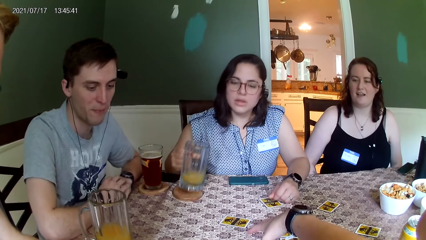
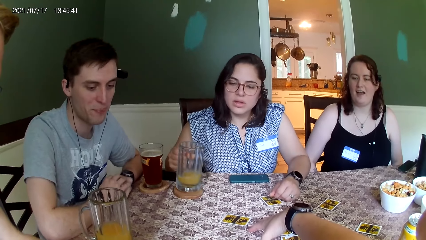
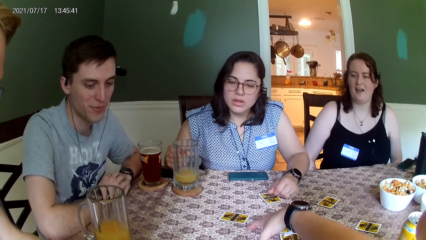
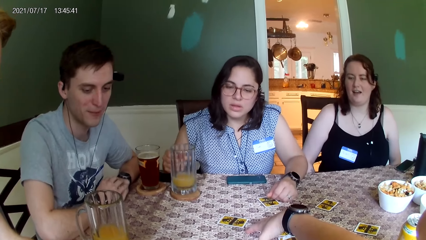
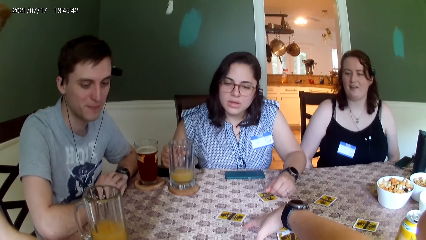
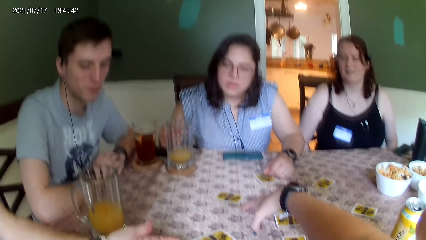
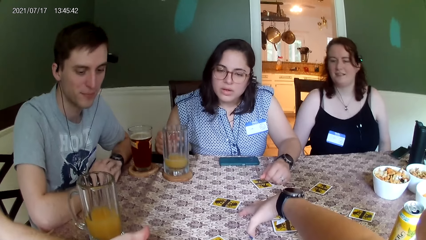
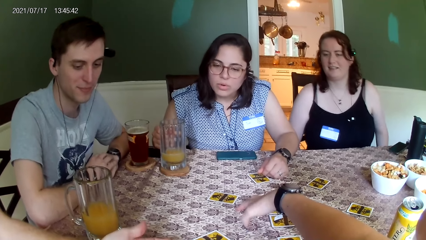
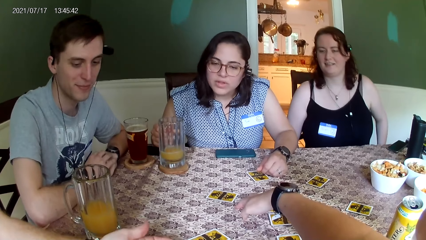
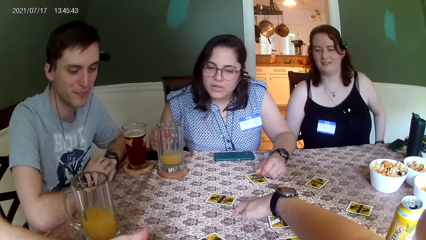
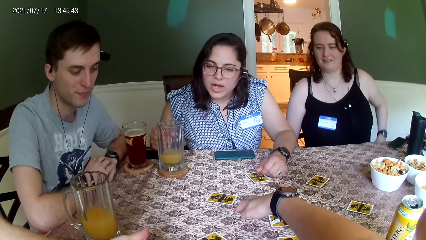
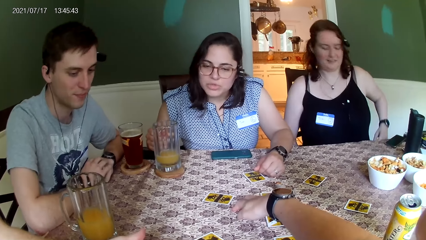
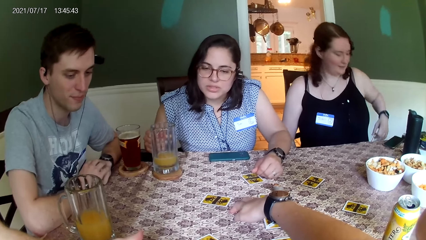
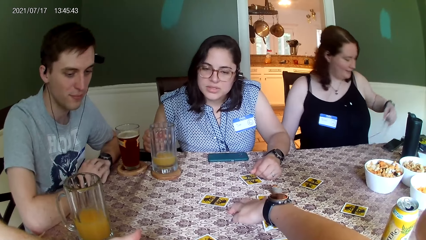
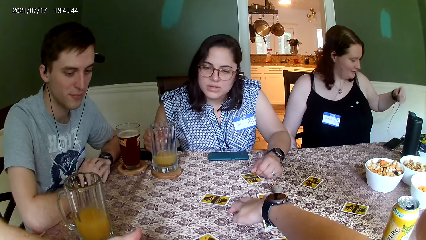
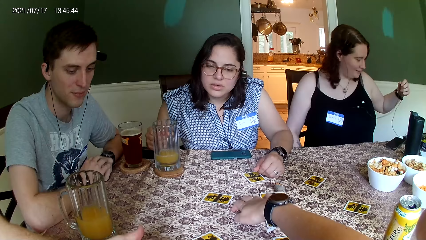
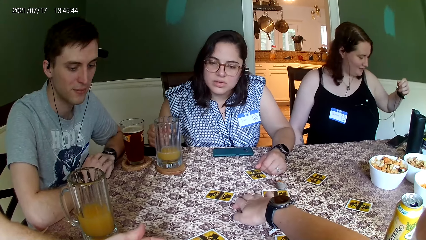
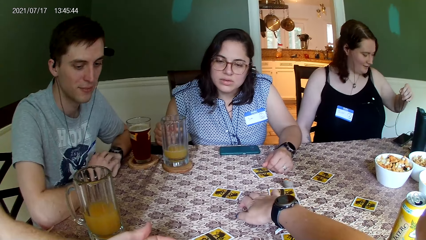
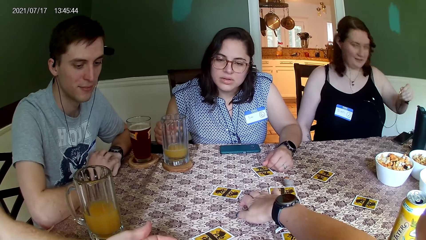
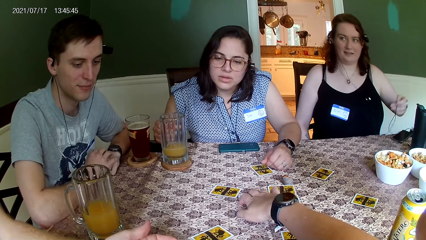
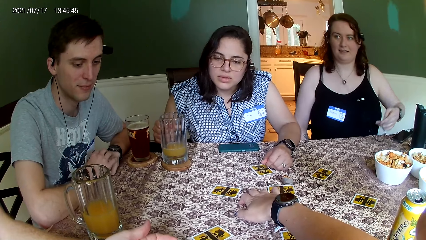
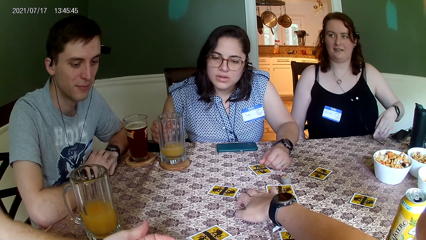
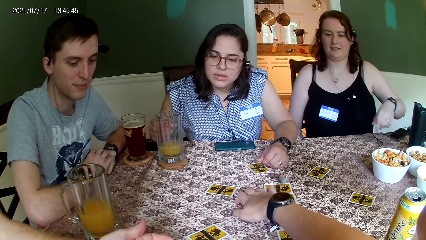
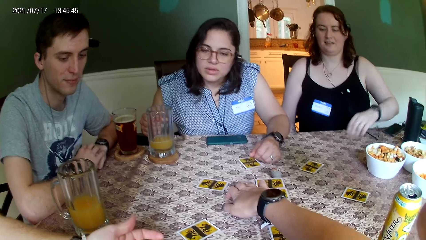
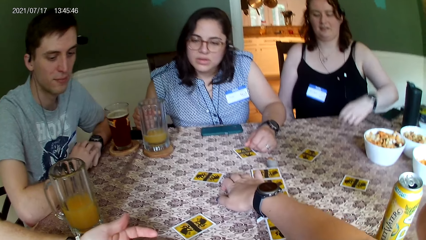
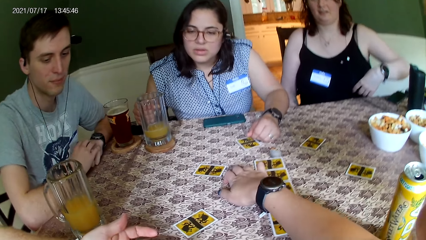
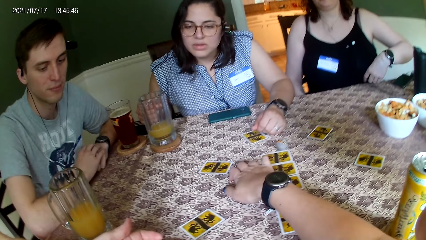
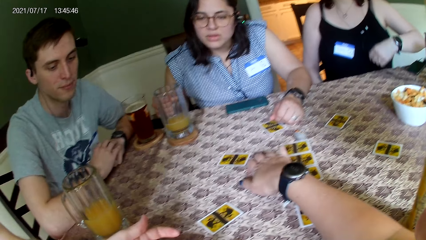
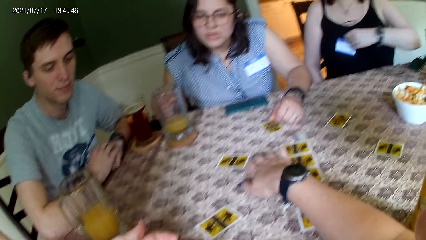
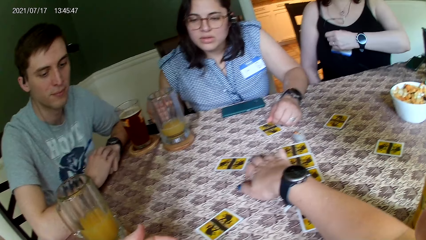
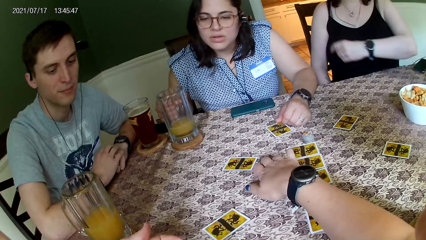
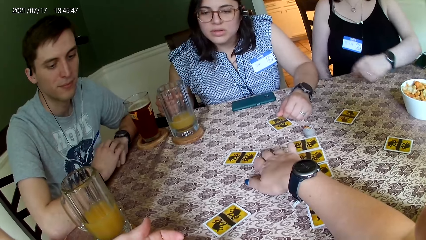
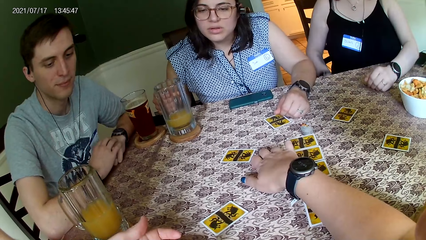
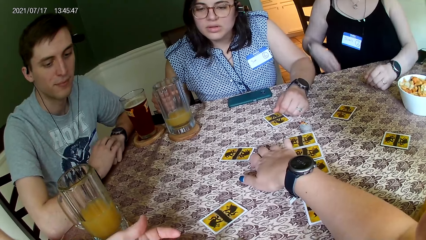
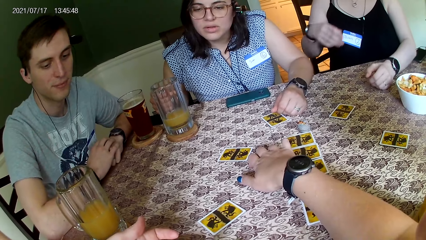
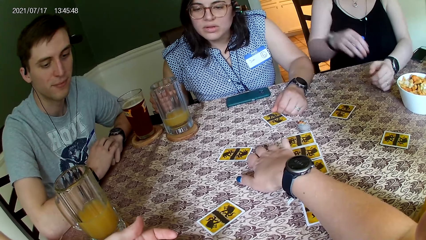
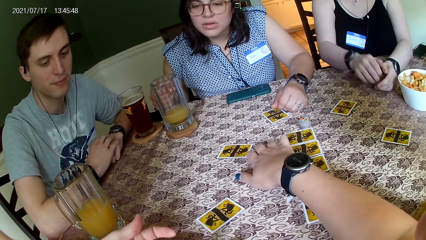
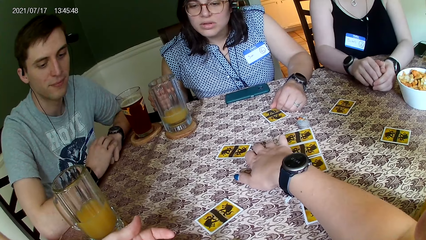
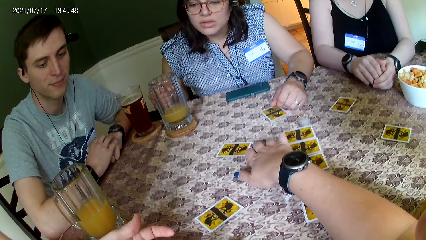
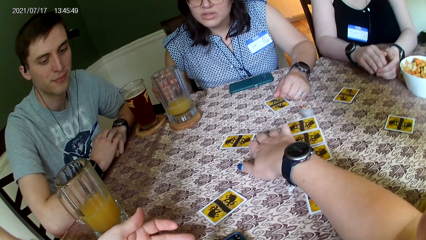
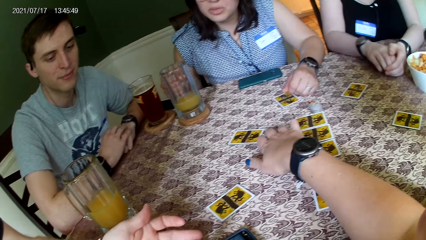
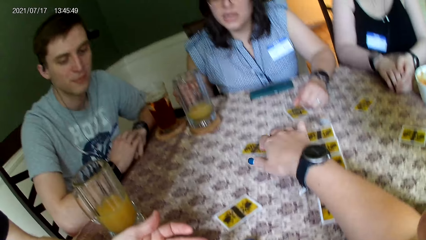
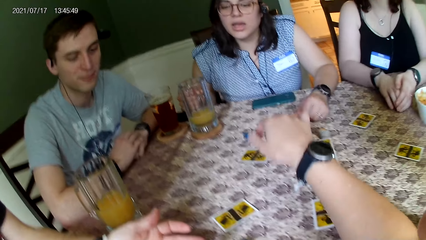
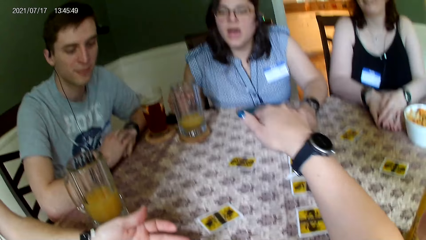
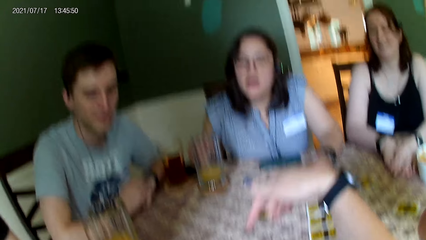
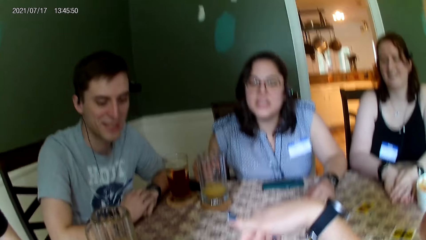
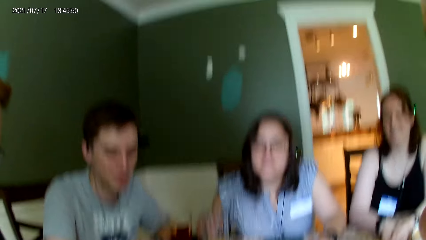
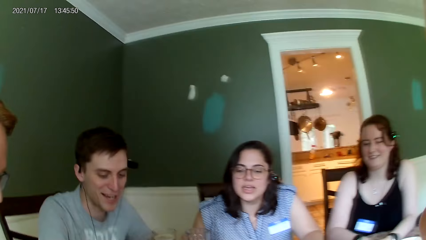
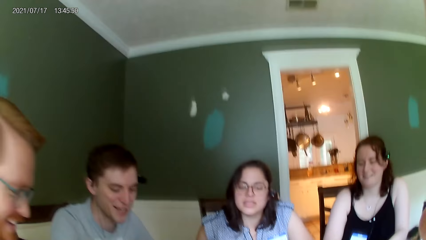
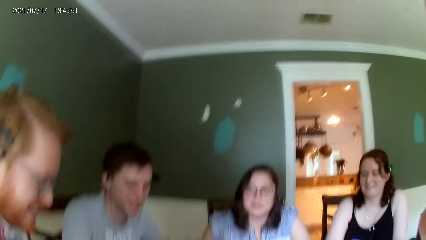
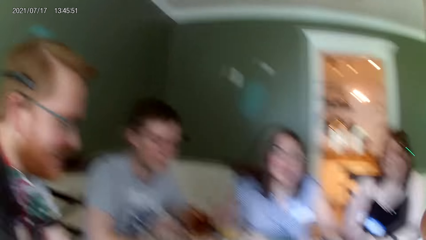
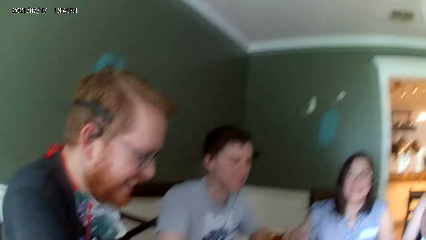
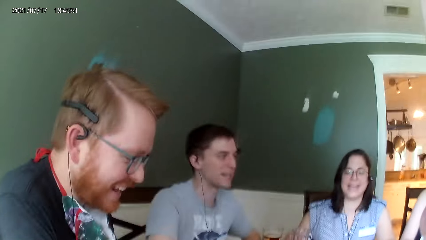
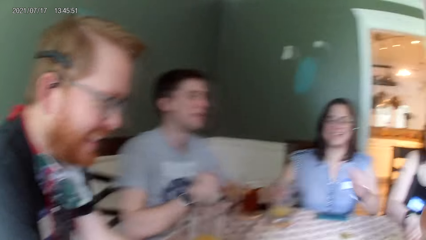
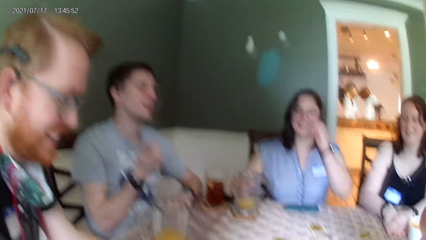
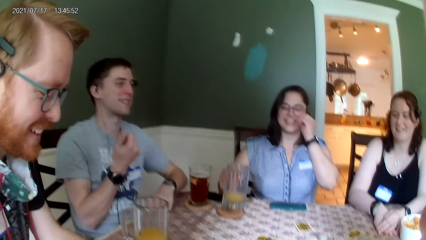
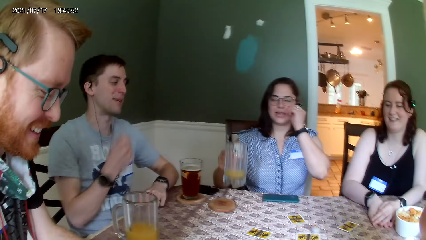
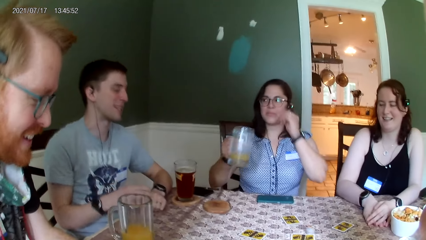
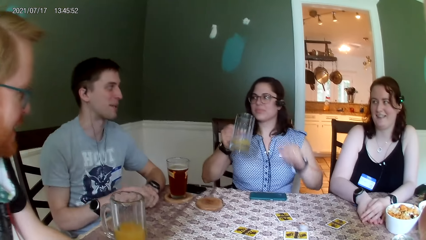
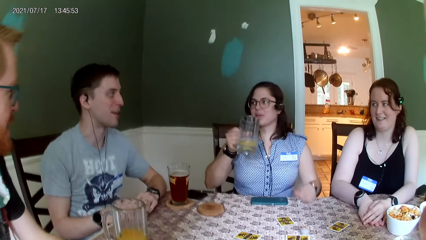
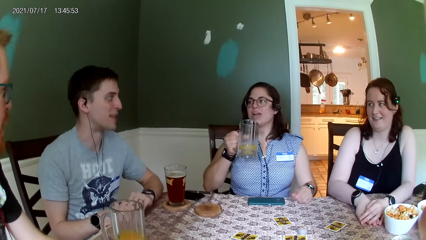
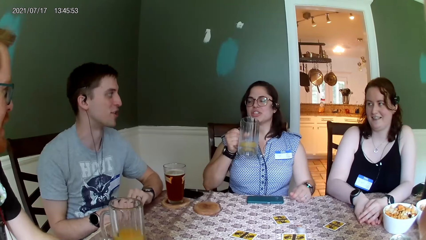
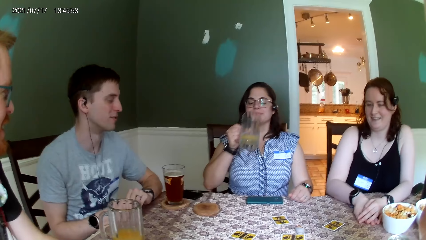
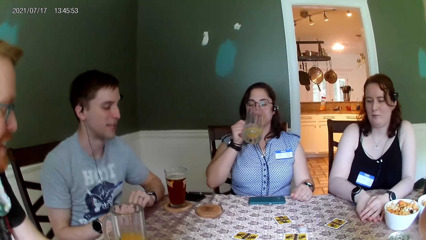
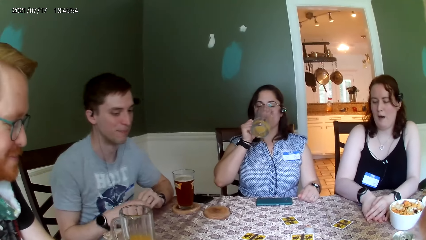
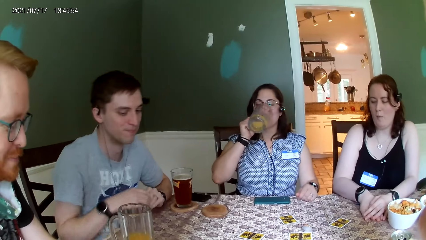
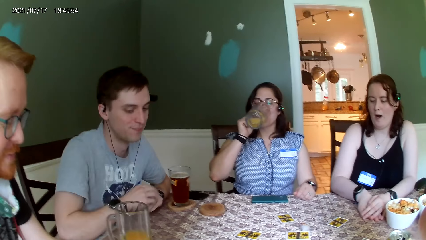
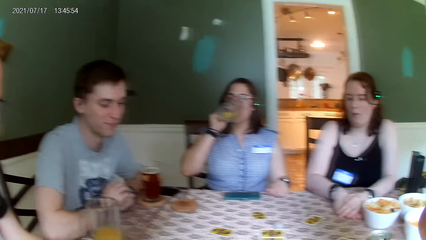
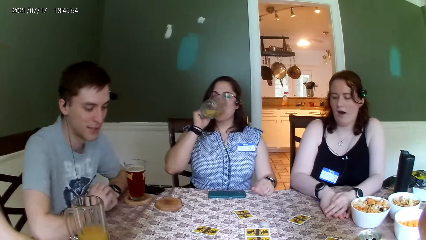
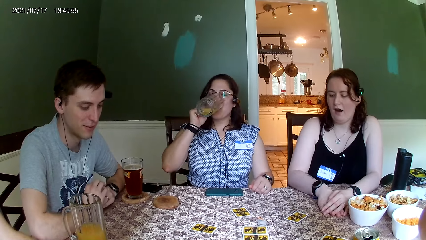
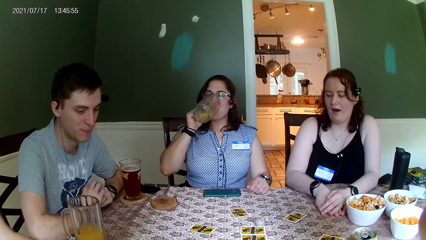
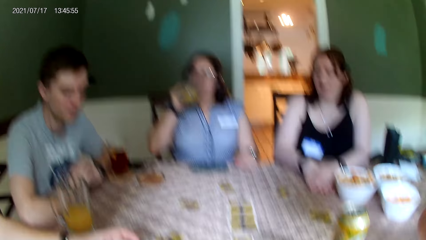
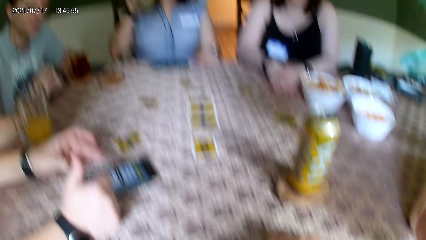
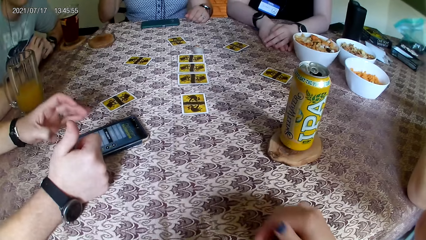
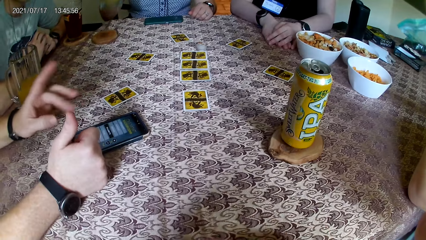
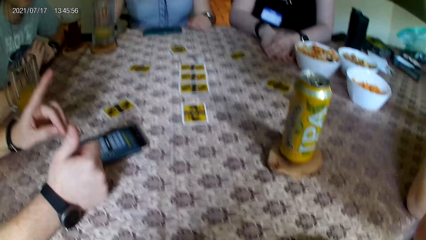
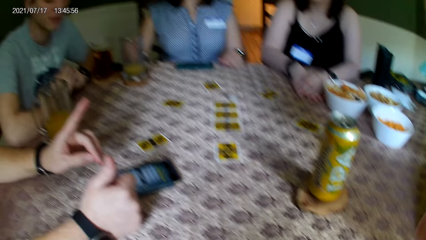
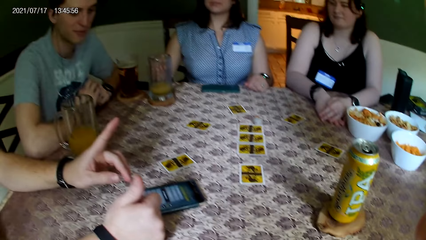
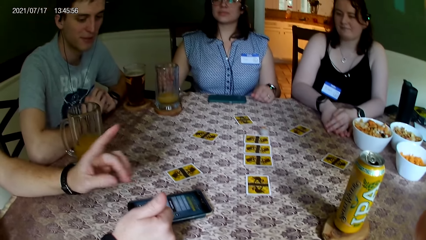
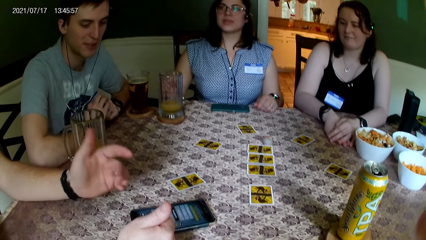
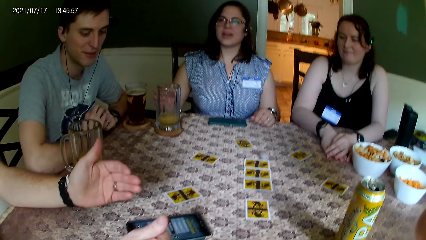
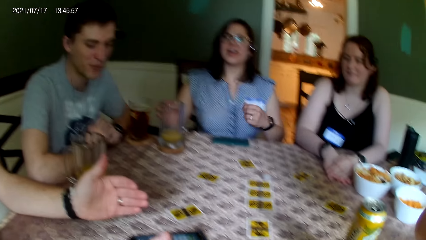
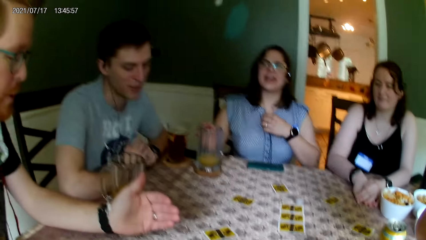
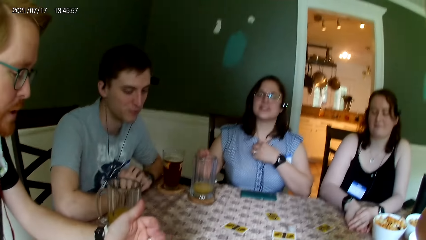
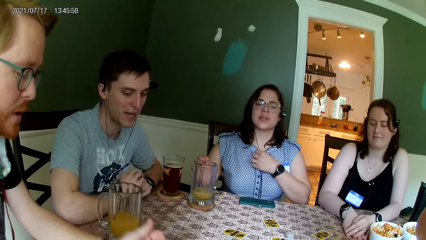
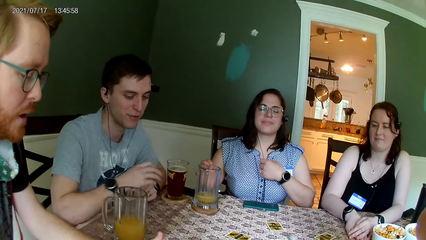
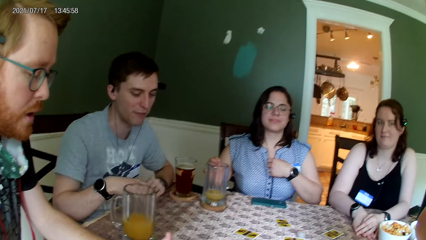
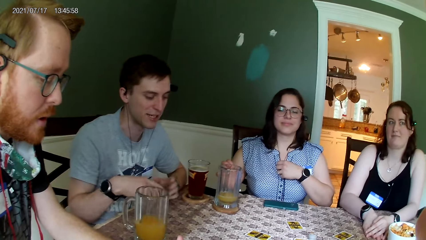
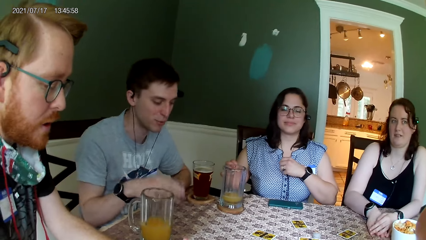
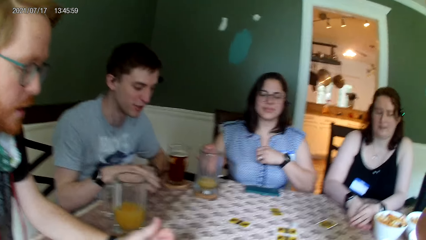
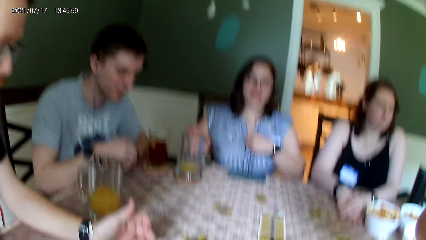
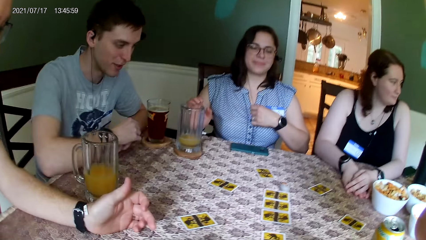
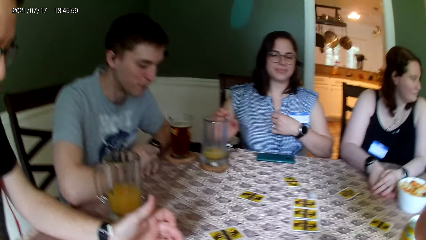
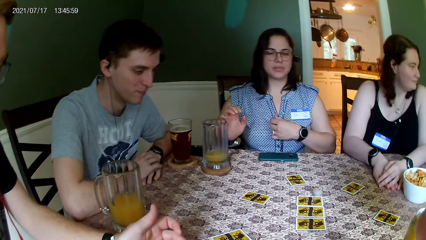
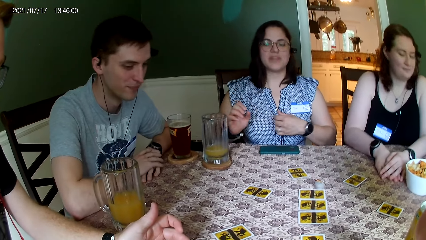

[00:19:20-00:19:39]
The woman places the glass cup in her right hand on the coaster on the table. Another woman adjusts her earphones with her left hand. The camera wearer lets his hand off the table. He stares around the room. The first woman picks the glass cup from the coaster on the table with her right hand and drinks from the glass cup in her right hand. The camera wearer removes his hand off the table. The first woman places the glass cup in her right hand on the coaster on the table. The camera wearer stares around. The first woman touches her cloth with her left hand.
